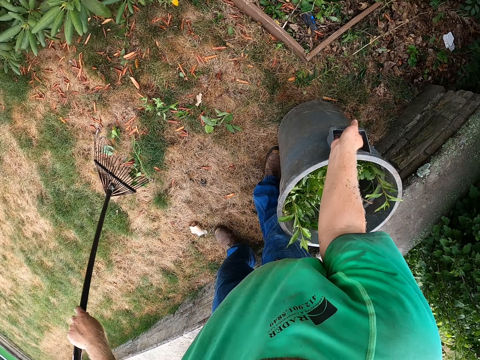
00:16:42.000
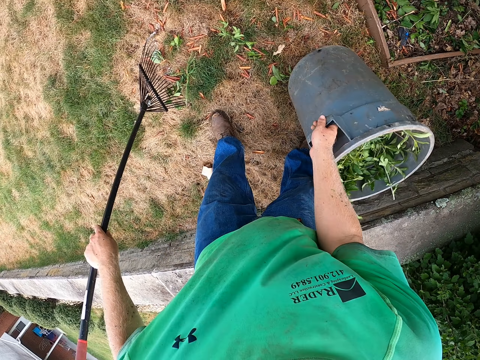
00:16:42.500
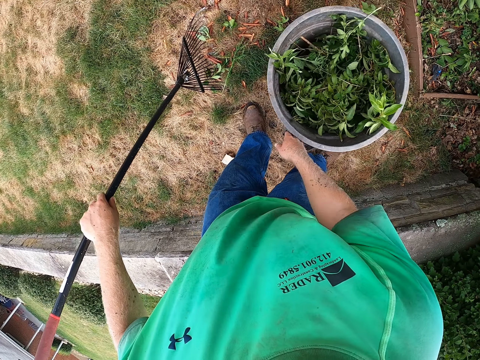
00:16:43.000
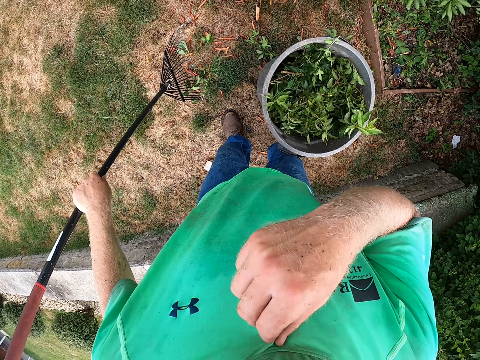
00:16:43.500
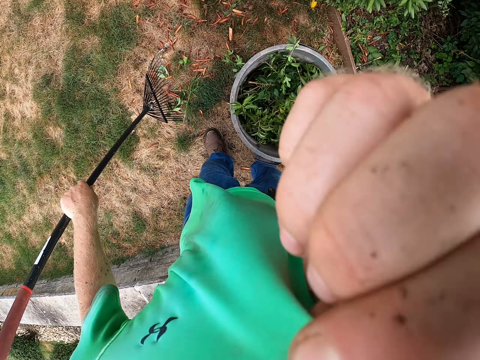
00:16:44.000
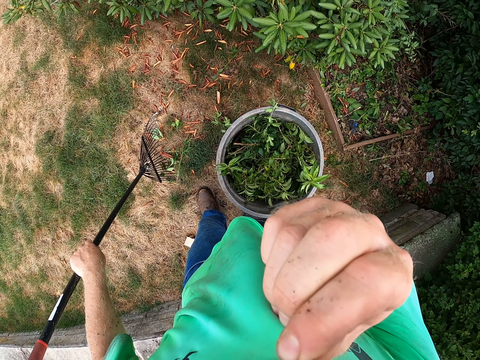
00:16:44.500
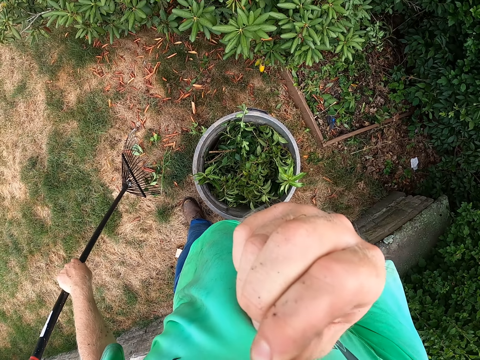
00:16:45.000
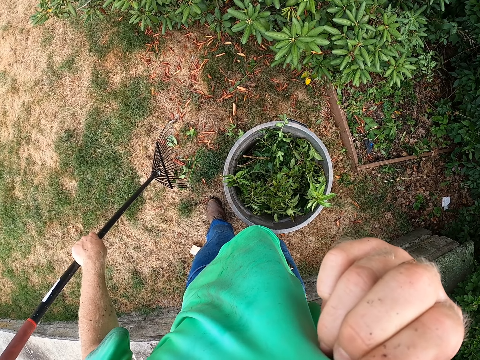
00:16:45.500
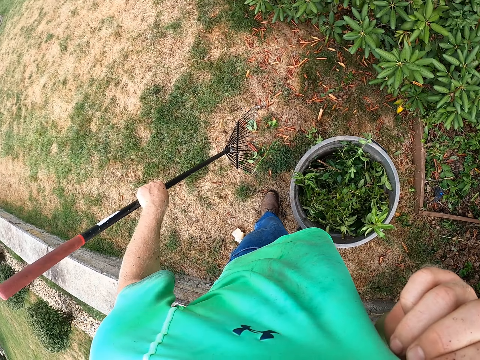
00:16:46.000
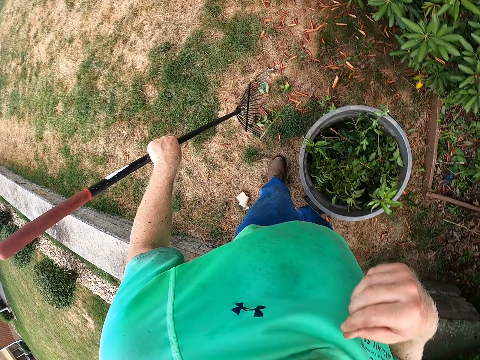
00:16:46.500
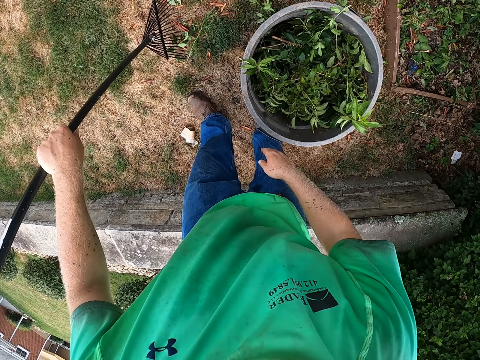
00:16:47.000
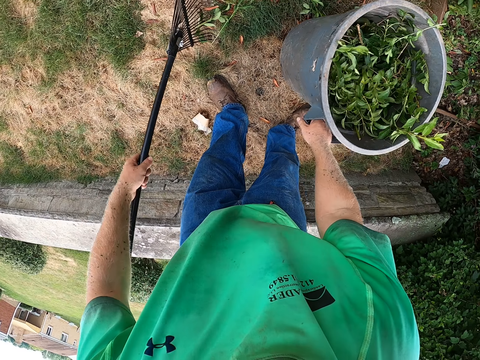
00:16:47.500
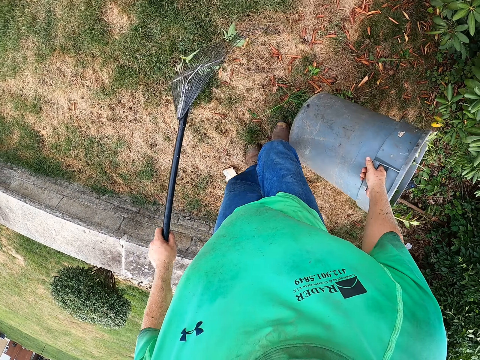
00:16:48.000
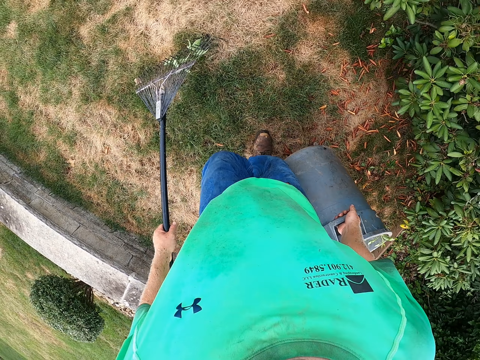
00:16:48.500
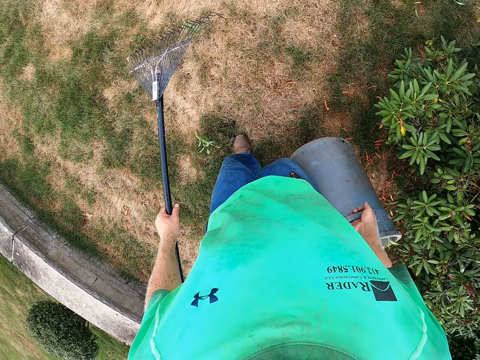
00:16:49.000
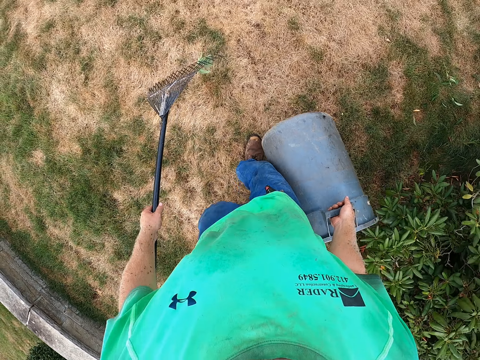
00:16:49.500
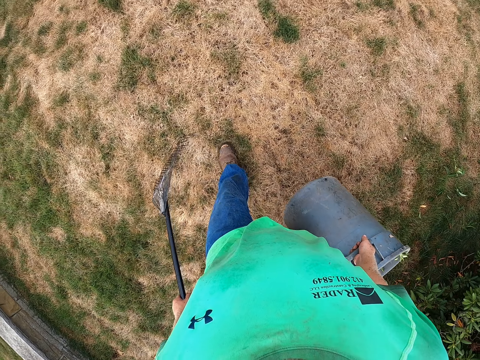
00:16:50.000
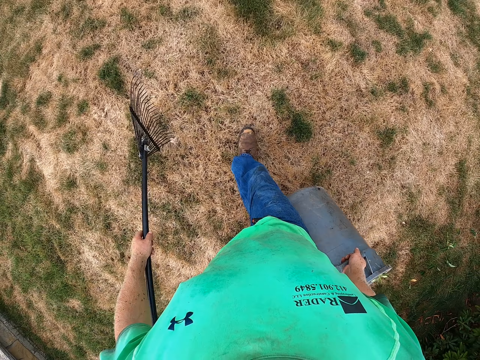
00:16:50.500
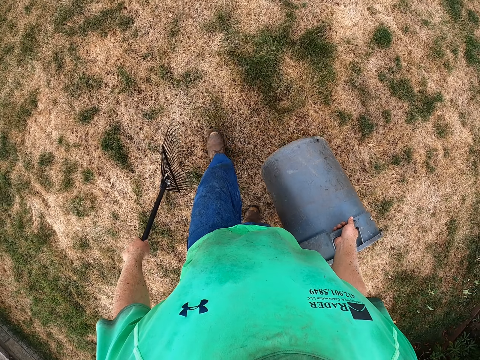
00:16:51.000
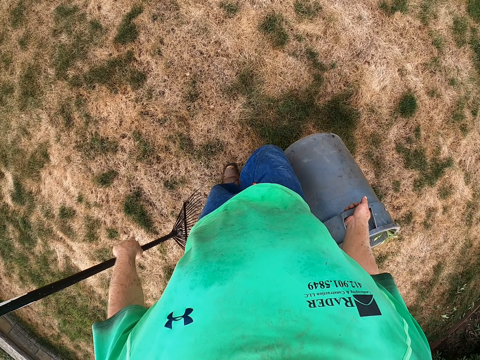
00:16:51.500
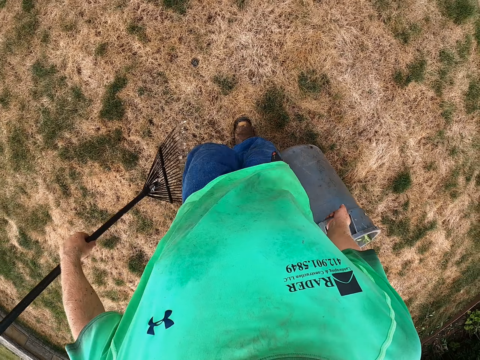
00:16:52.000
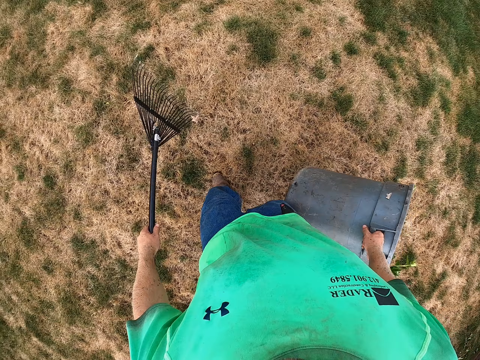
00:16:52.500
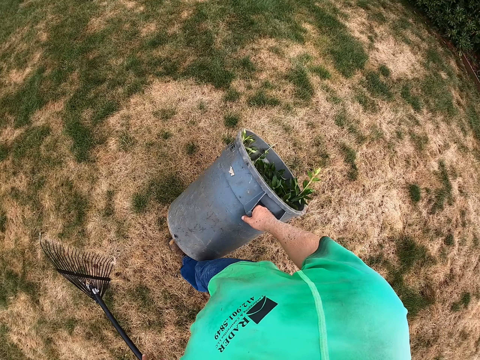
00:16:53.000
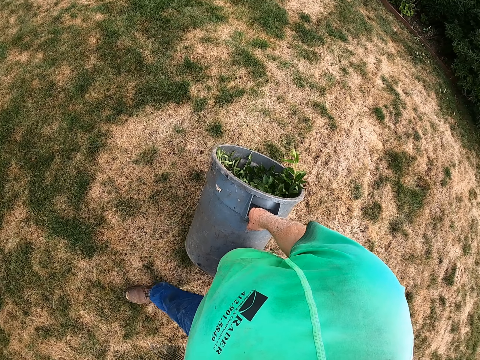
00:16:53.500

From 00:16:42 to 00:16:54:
The camera wearer shifts his shirt towards his face. He touches his shirt and wipes his face with the shirt. He picks up the trash bin from the ground with his right hand and walks.

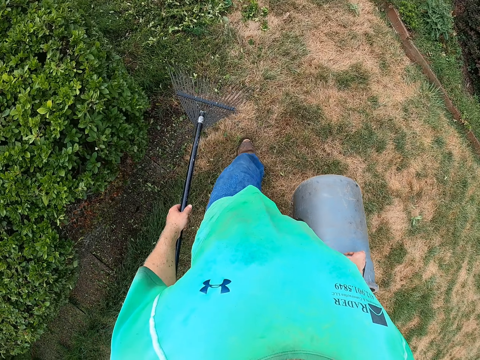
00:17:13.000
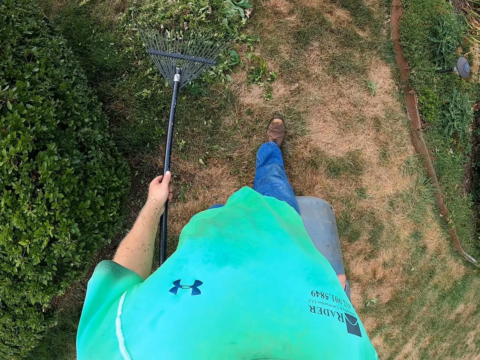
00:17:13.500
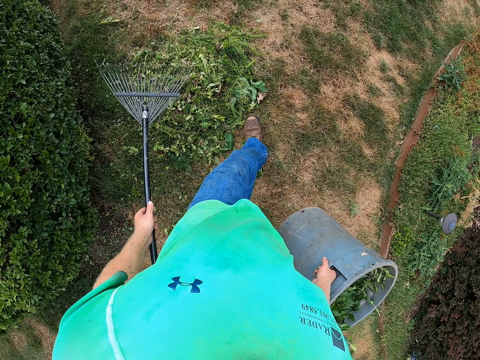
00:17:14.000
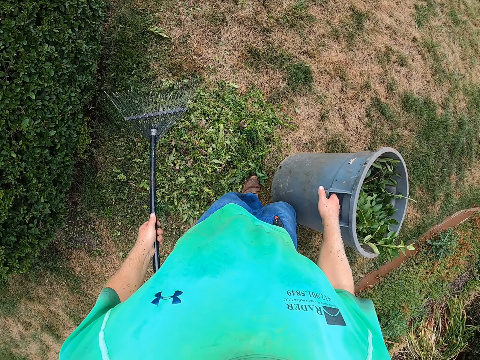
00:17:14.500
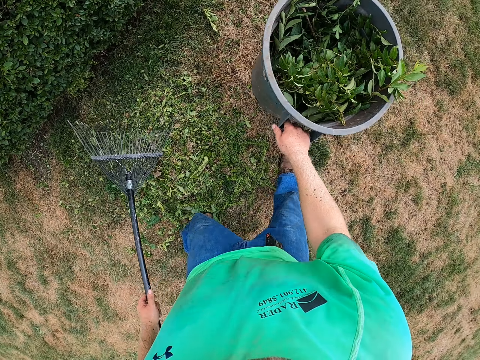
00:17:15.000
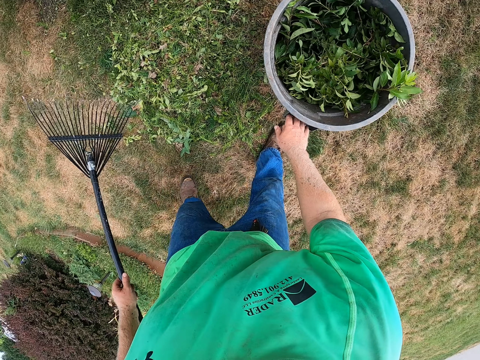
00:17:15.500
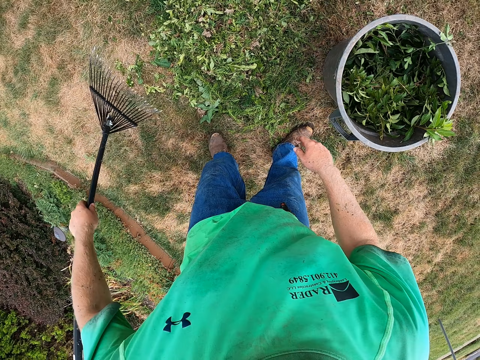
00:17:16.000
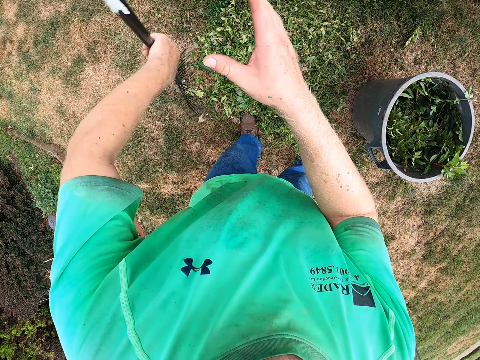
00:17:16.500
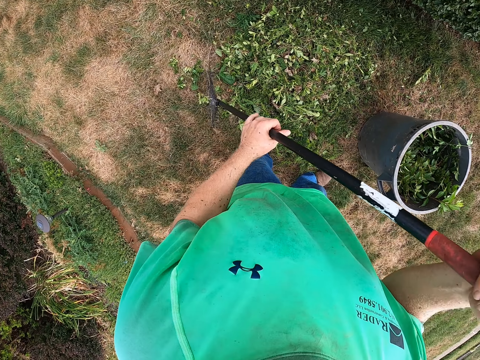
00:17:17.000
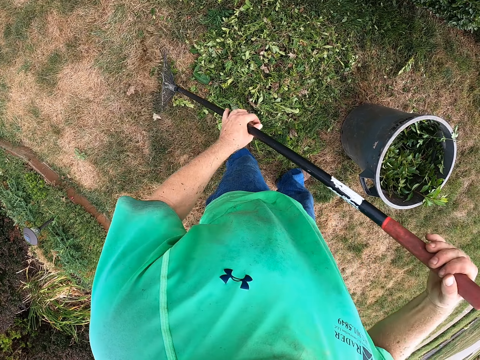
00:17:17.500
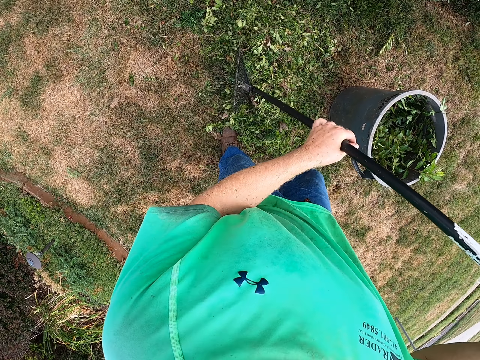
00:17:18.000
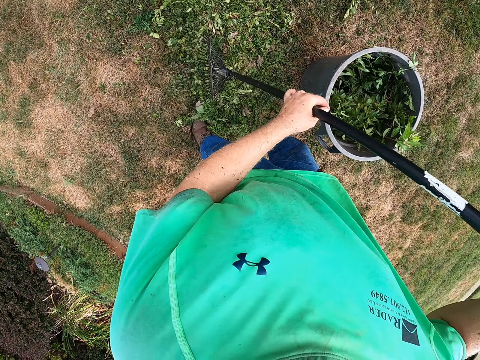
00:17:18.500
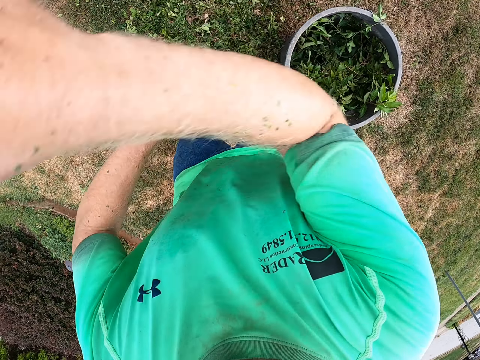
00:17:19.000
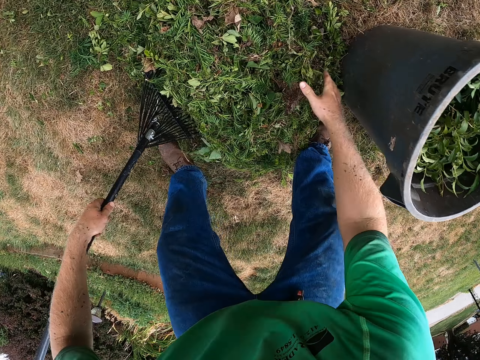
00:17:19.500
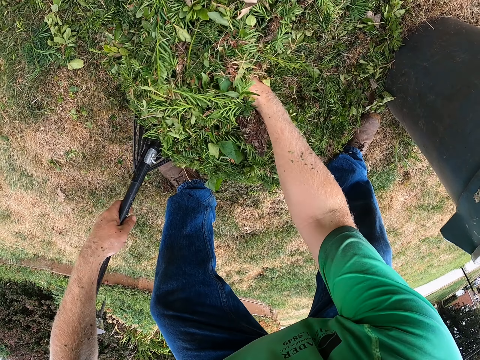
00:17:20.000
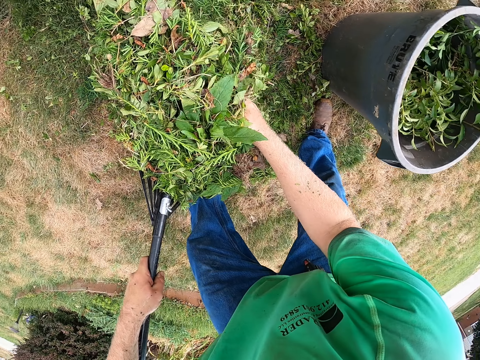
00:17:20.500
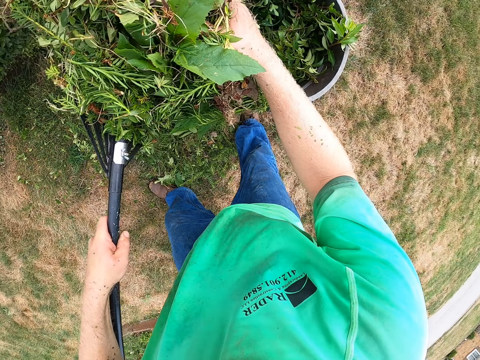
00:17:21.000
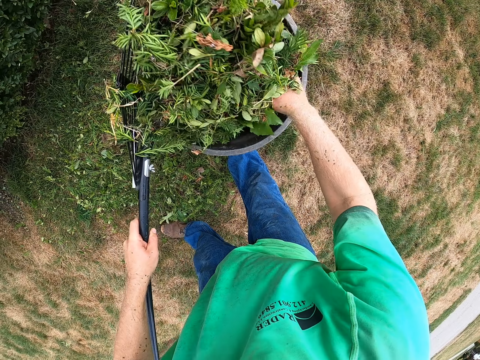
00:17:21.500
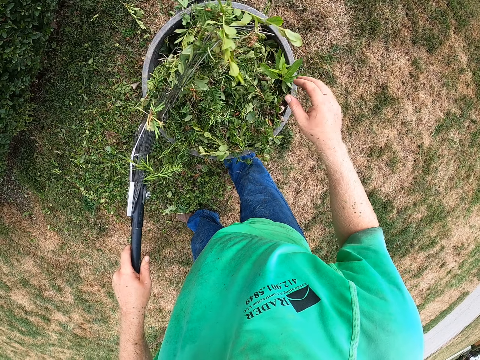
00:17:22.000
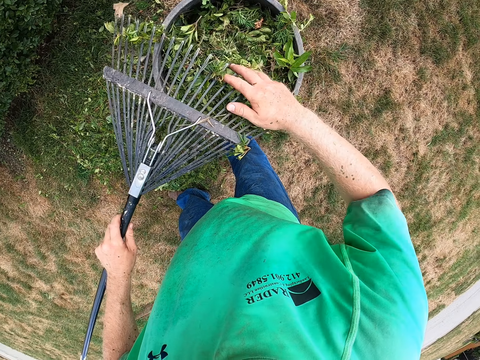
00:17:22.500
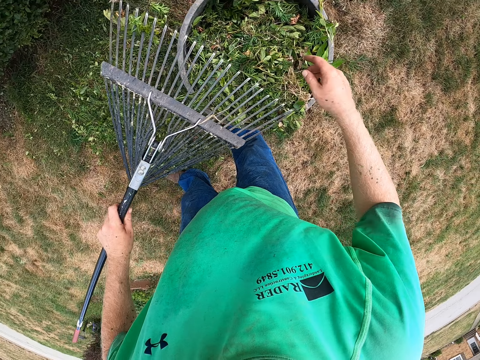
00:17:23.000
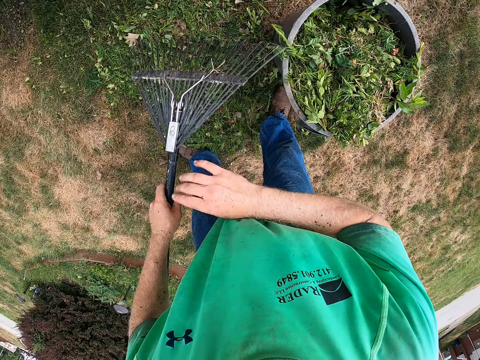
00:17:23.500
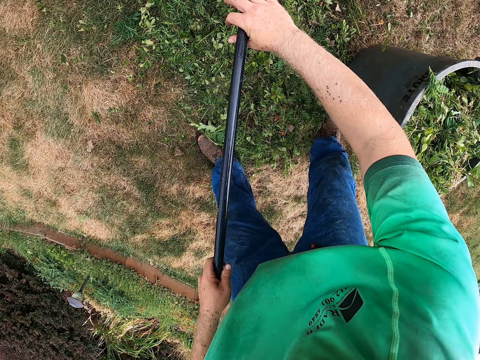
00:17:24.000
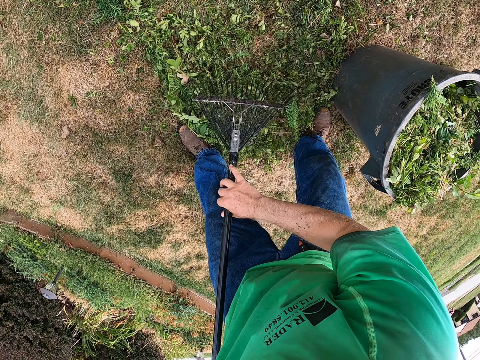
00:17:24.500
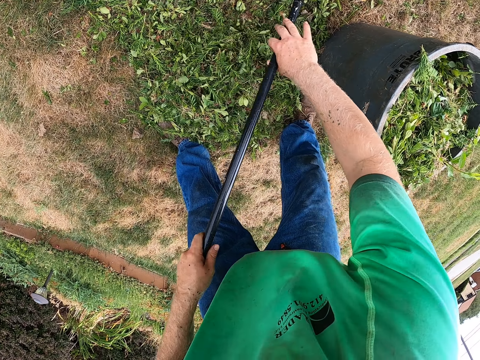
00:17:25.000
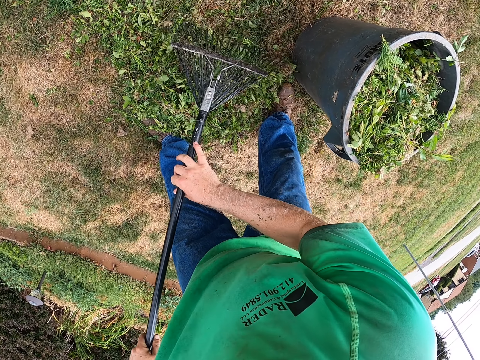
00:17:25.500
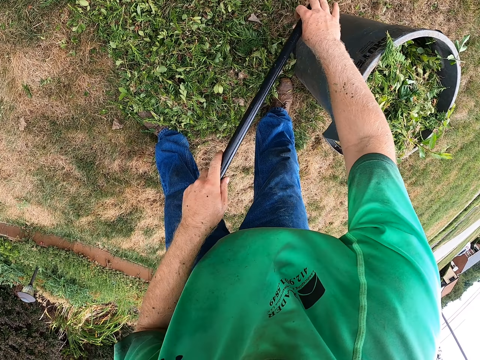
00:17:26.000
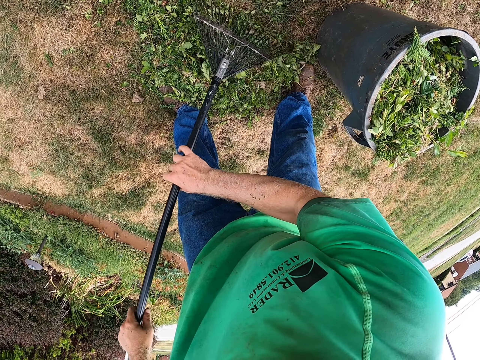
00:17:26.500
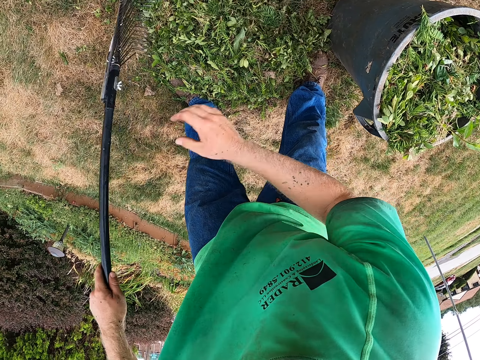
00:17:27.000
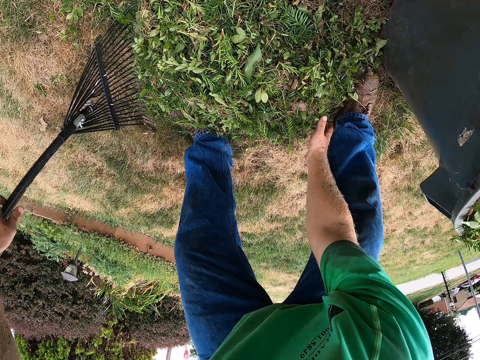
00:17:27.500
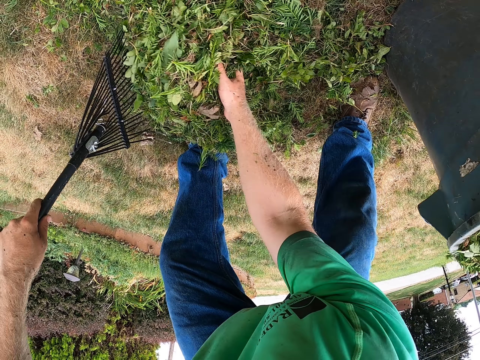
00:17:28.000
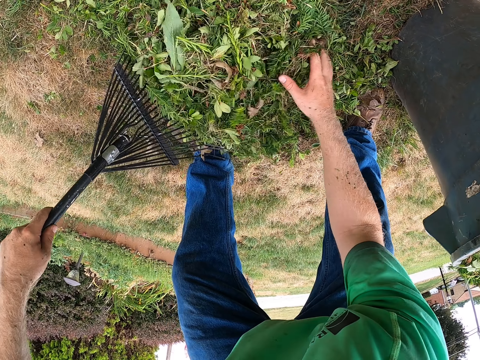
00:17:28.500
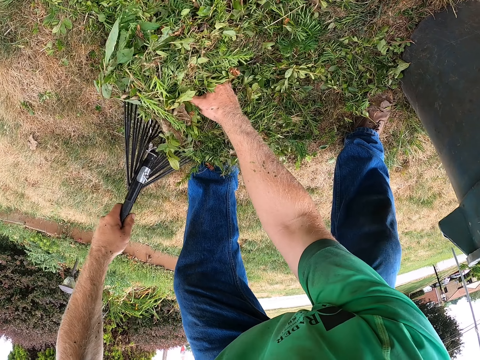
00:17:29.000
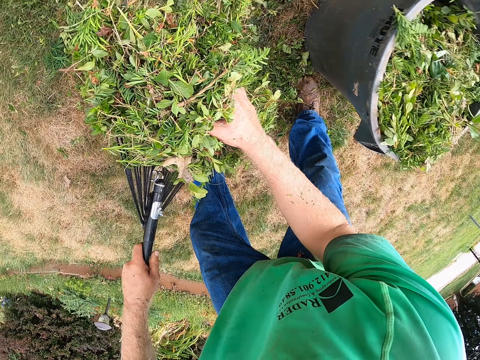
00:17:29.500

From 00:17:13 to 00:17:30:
The camera wearer drops the trash bin on the ground with his right hand. He clears some flowers on the ground with the leaf rake in his hands. He packs some flowers from the ground into the leaf rake in his left hand with his right hand. He drops the flowers on the leaf rake into the trash bin on the ground with both hands. He clears some flowers on the leaf rake with his right hand. He gathers some flowers on the ground with the leaf rake in his hands. He packs the flowers from the ground into the leaf rake in his left hand with his right hand.
